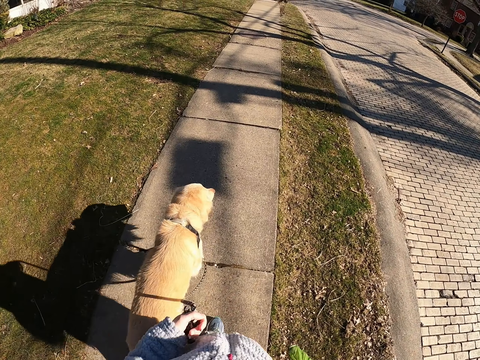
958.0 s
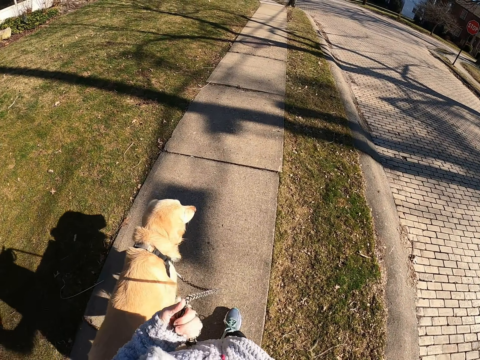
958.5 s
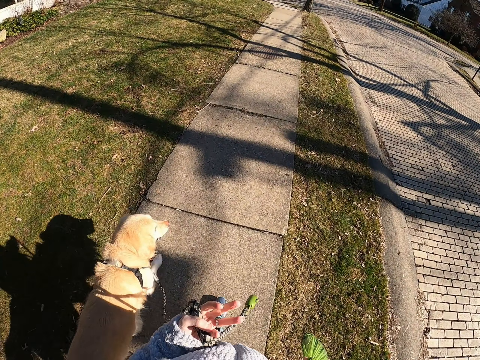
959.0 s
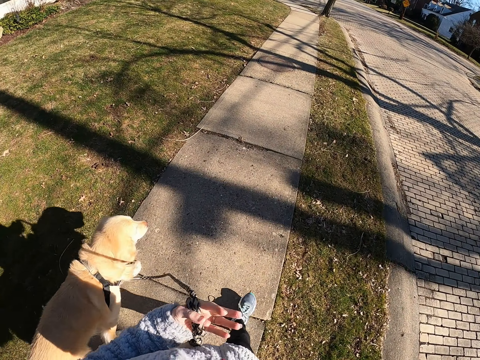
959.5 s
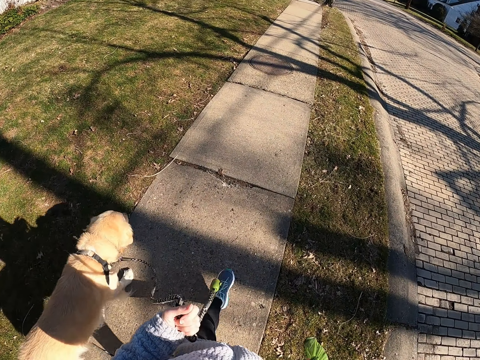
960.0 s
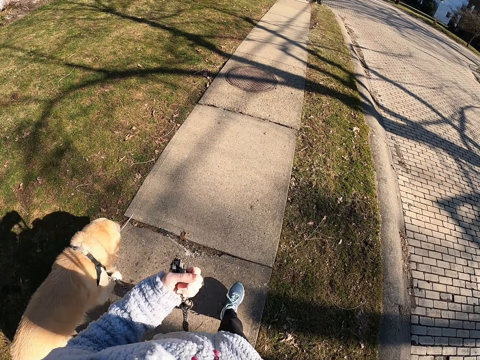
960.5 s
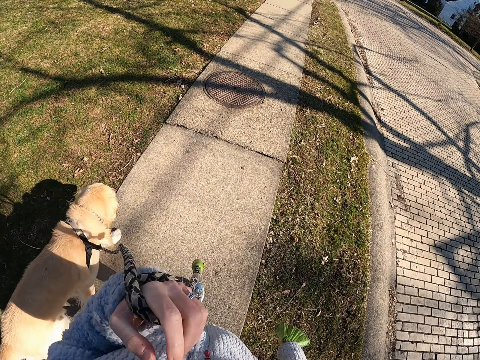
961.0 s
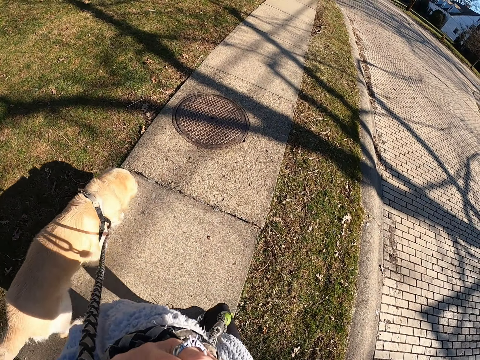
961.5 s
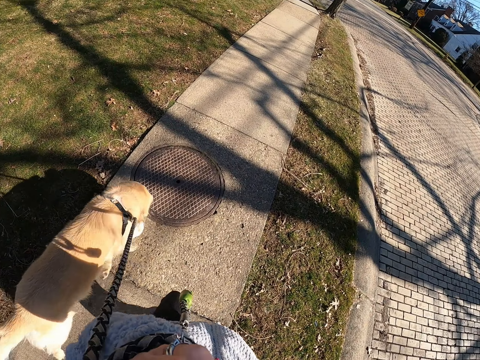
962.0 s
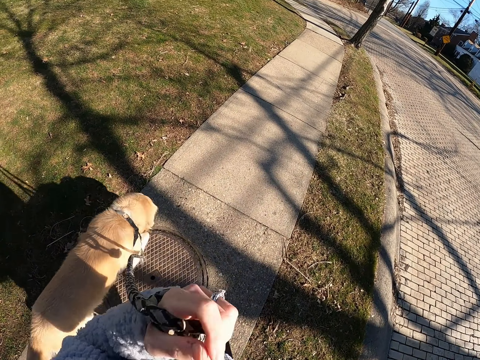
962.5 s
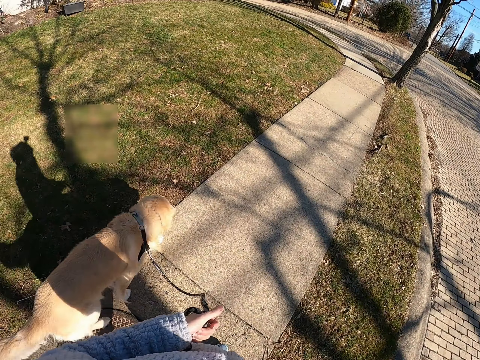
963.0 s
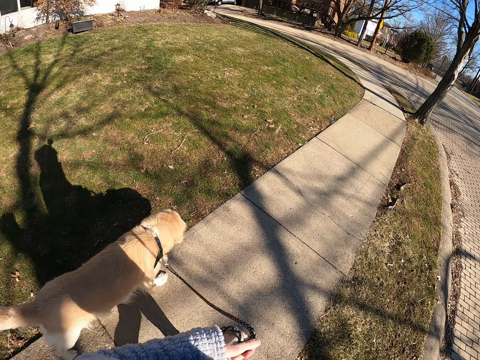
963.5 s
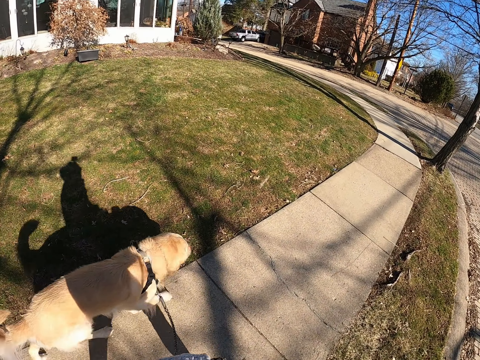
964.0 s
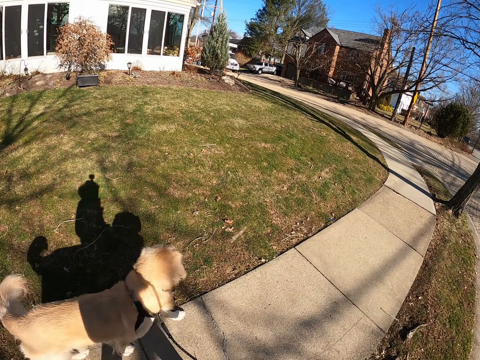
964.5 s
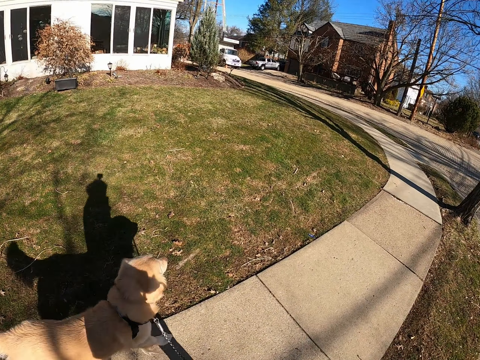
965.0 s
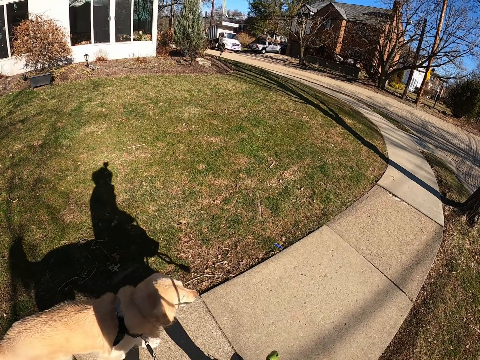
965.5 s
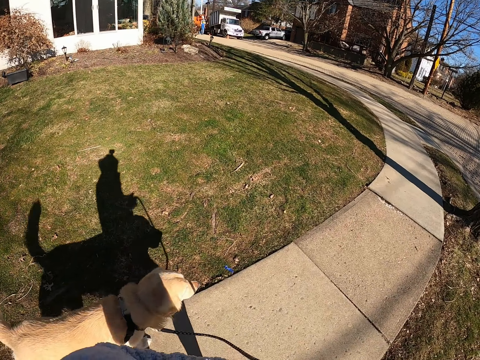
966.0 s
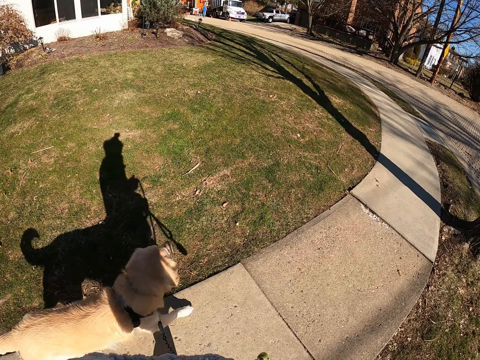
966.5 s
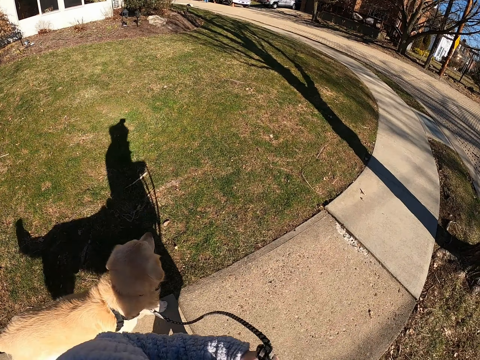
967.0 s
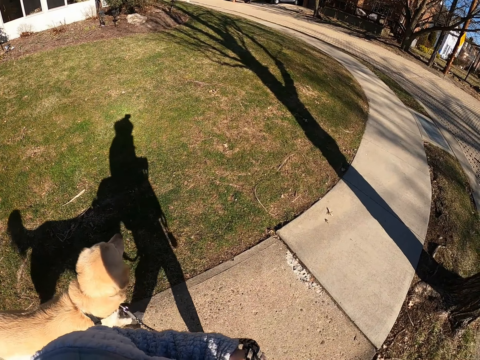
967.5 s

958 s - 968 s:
The camera wearer raises the left hand. They lower the left hand. They walk the dog. They walk along the sidewalk.

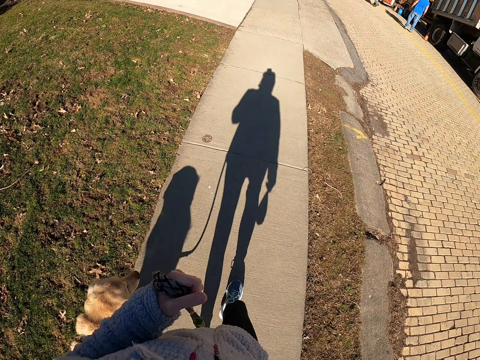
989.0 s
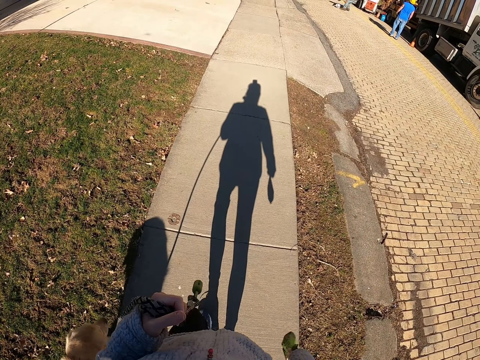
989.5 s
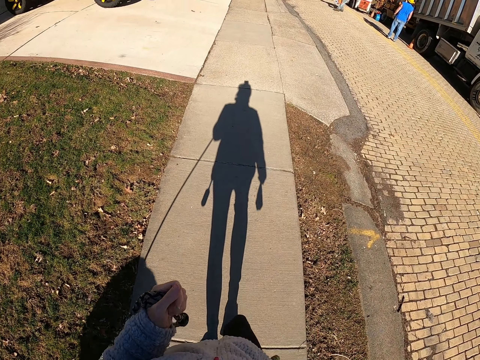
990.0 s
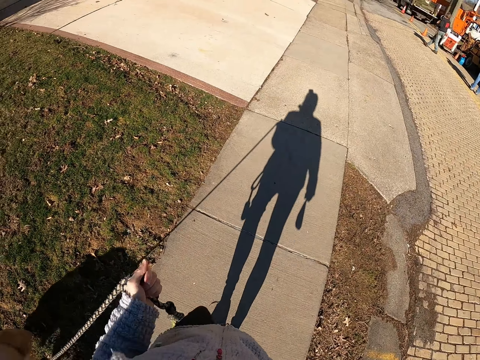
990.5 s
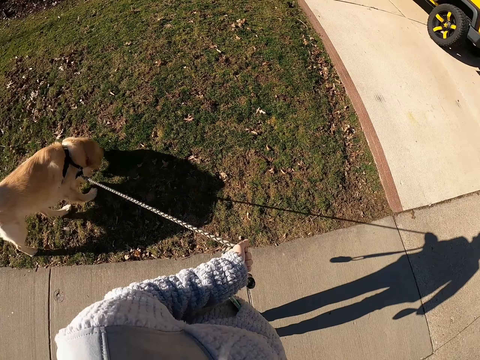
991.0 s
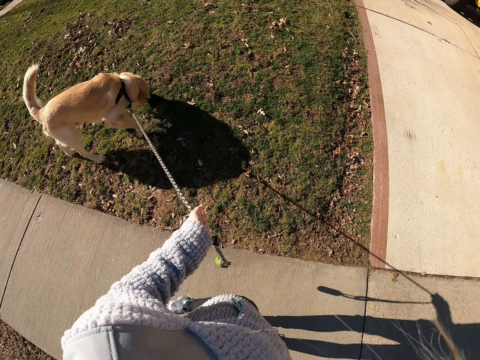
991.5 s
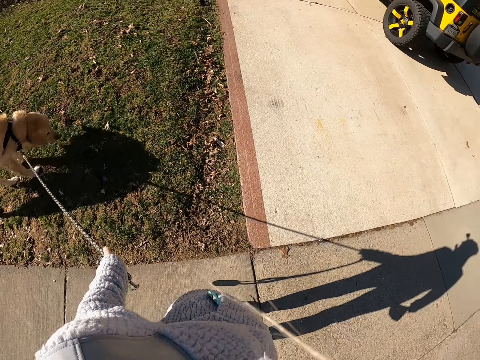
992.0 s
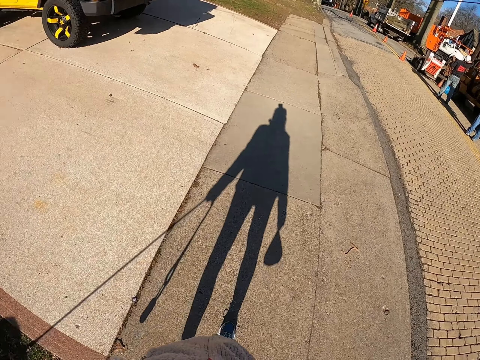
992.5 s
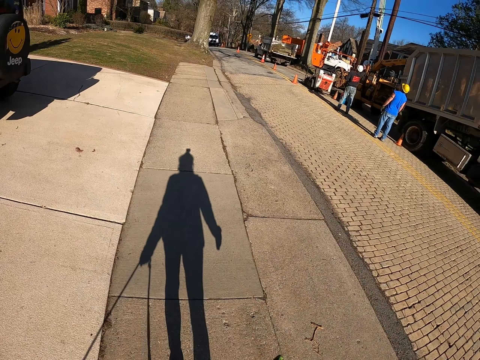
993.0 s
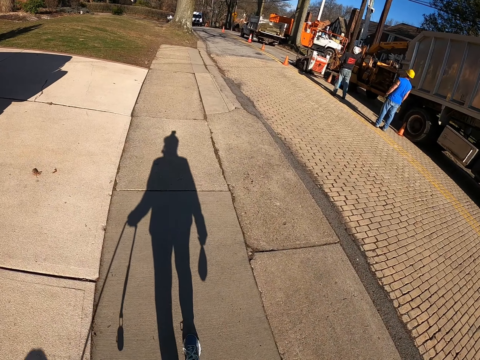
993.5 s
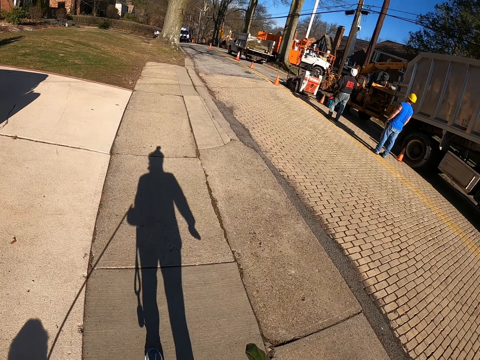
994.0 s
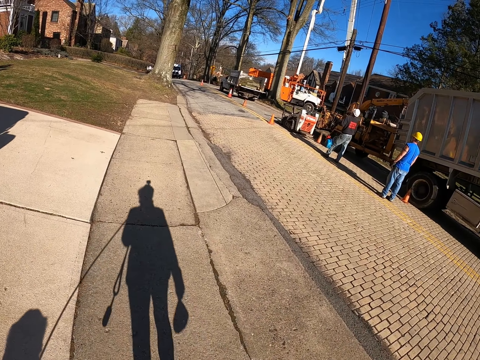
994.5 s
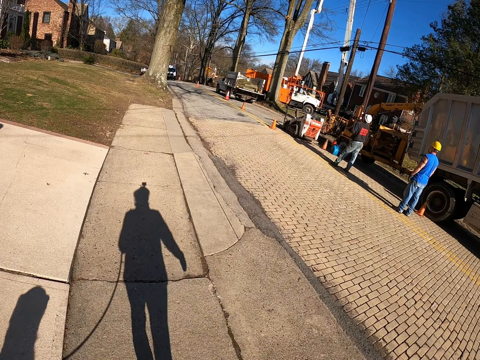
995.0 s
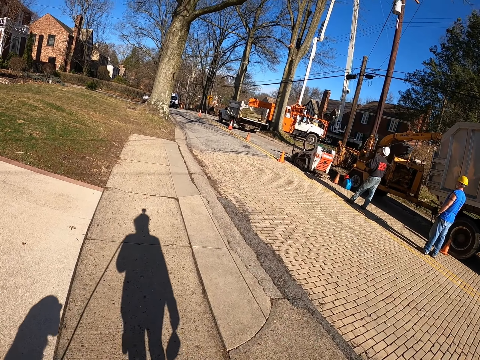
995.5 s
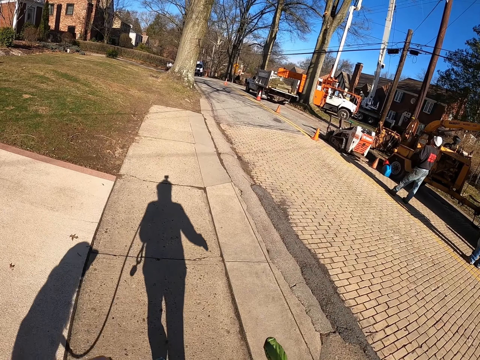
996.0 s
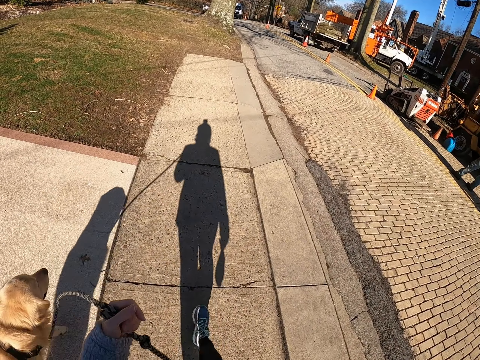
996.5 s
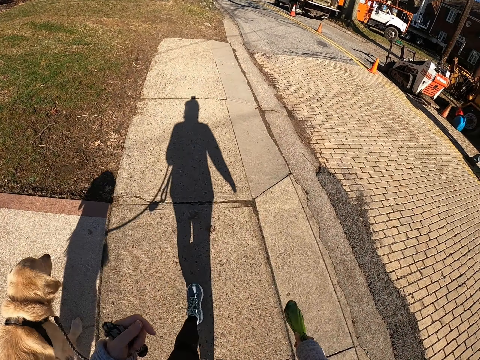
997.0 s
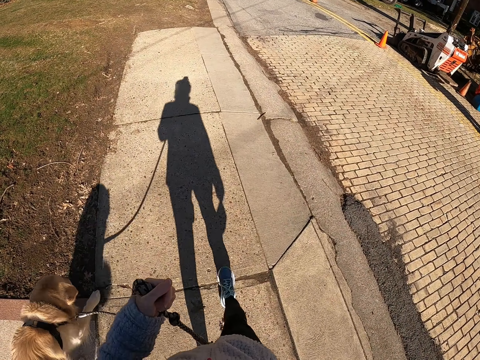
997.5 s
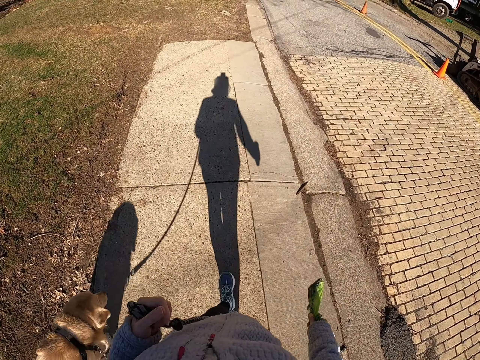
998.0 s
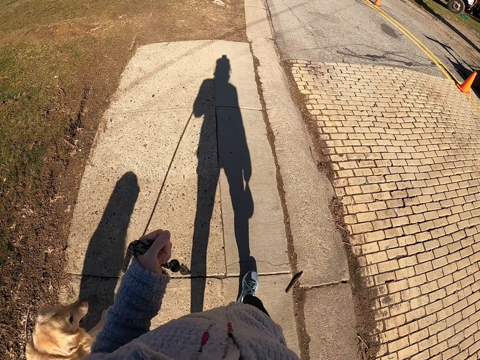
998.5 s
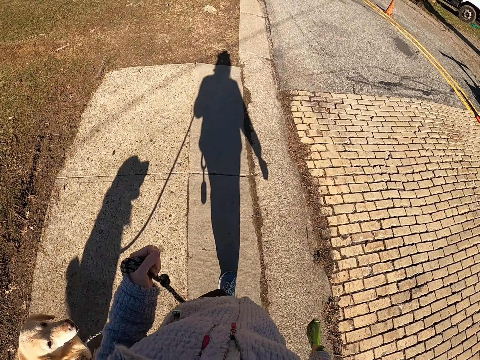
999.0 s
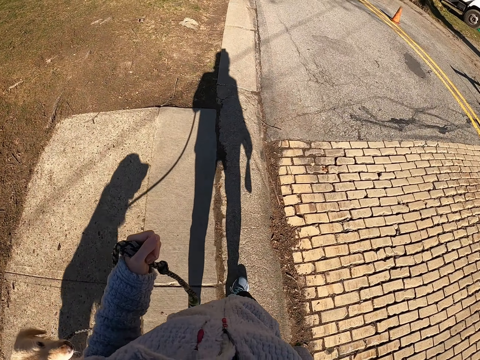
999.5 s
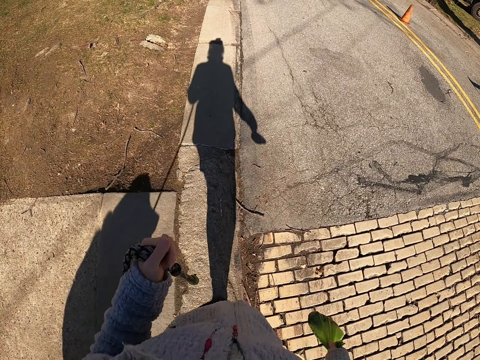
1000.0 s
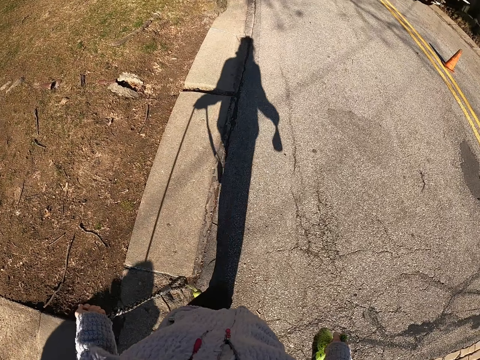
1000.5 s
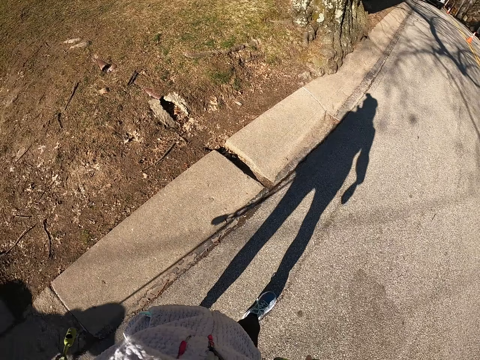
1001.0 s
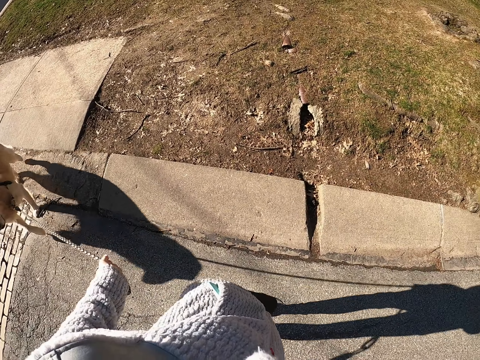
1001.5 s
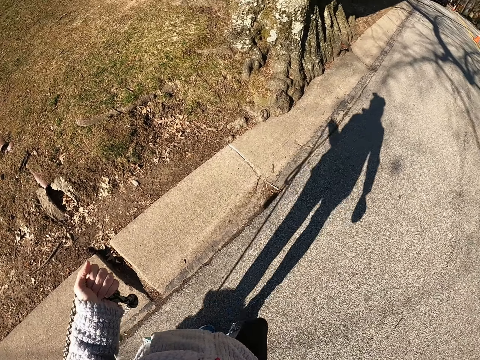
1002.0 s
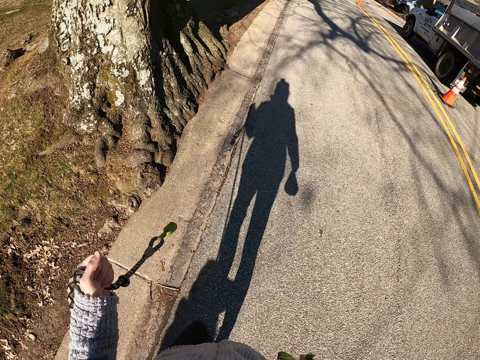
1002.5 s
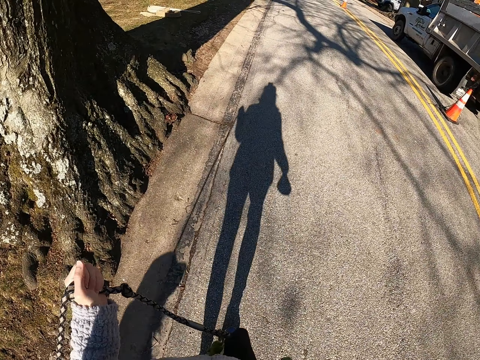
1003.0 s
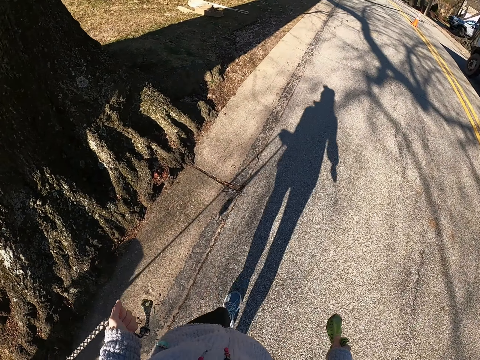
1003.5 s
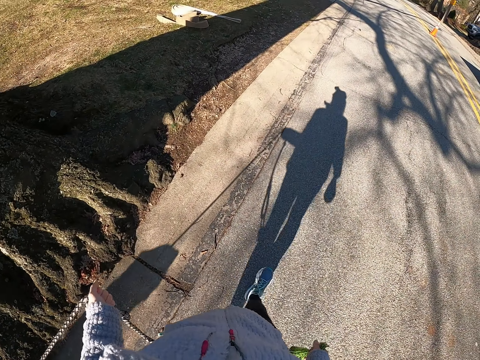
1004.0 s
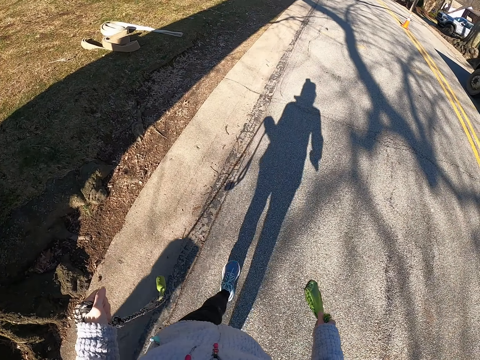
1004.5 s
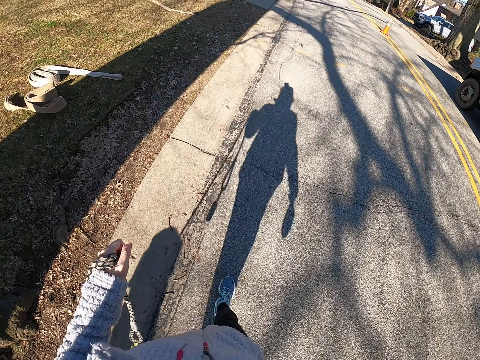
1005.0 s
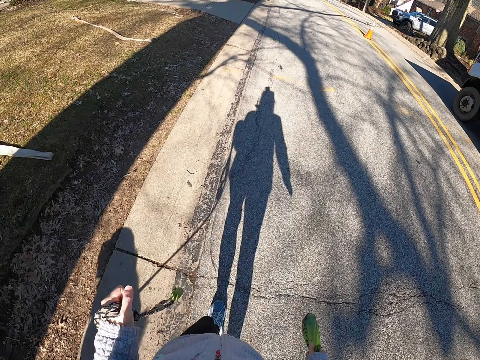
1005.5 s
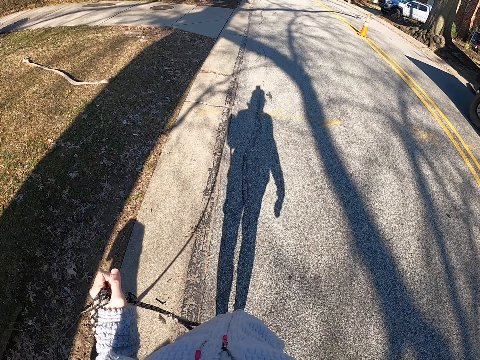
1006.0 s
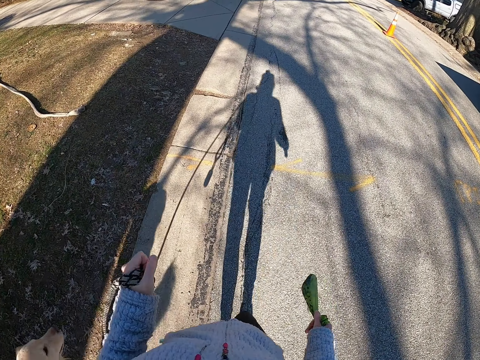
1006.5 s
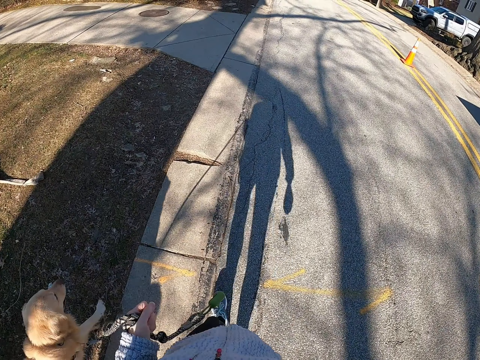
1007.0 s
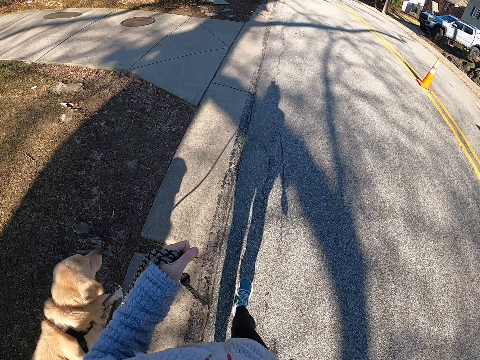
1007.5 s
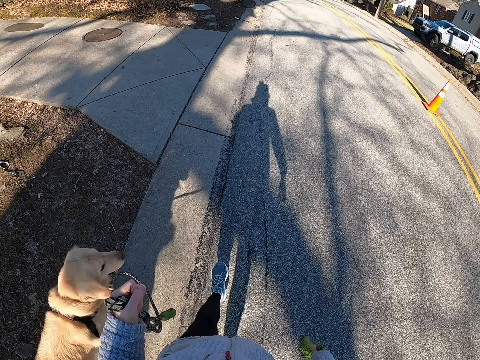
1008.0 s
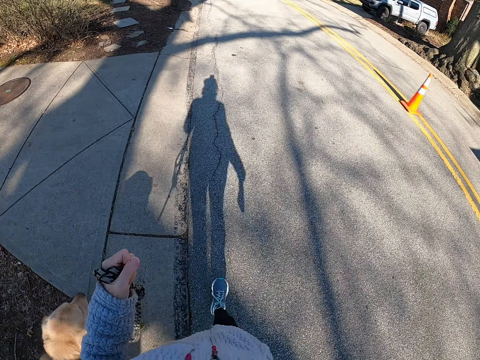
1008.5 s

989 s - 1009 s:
The camera wearer pulls the leash. They walk along the sidewalk. They walk the dog. They walk on the road. They pull the leash. They walk the dog on the road. They walk on the road.
